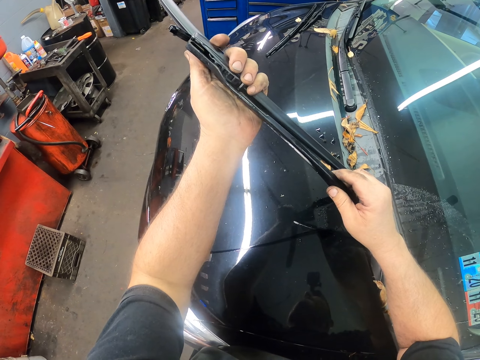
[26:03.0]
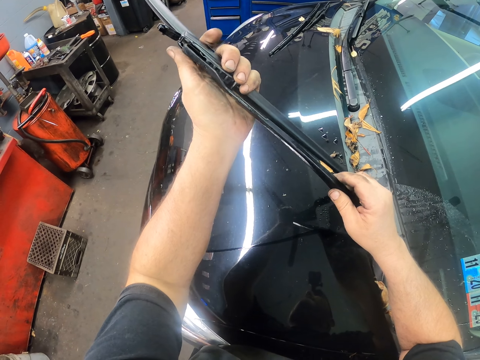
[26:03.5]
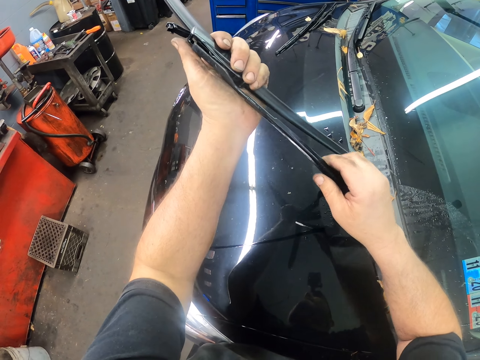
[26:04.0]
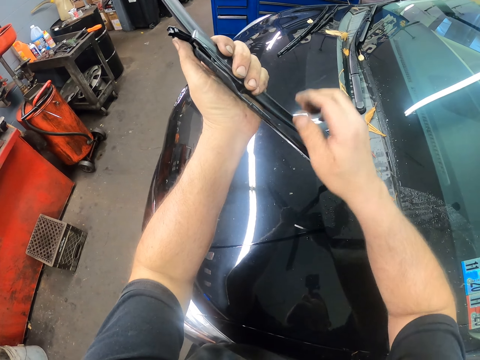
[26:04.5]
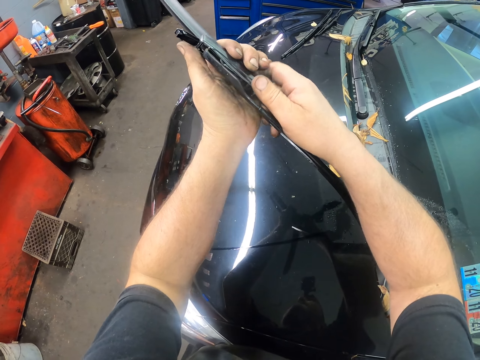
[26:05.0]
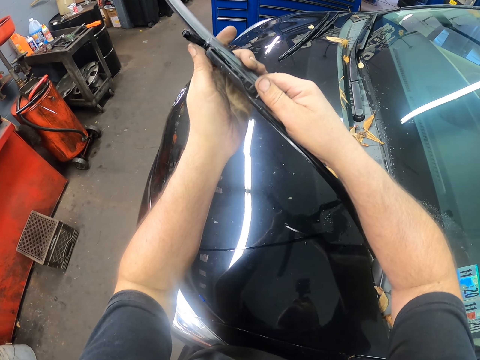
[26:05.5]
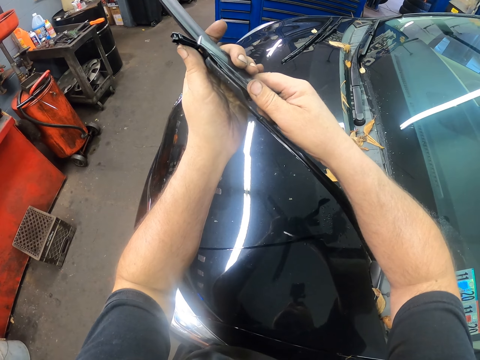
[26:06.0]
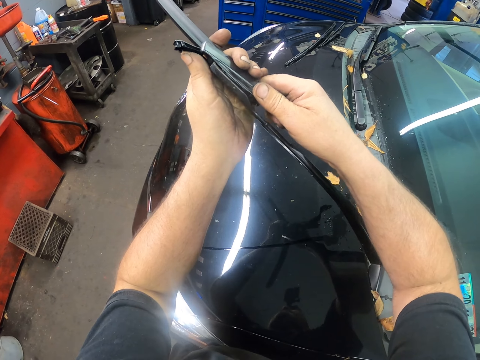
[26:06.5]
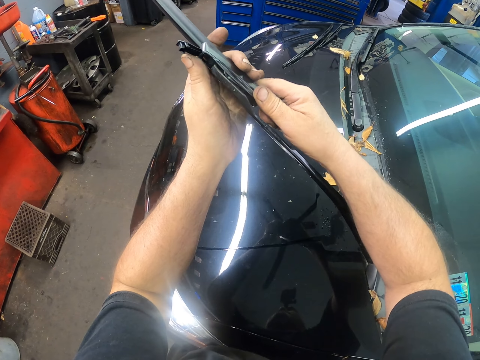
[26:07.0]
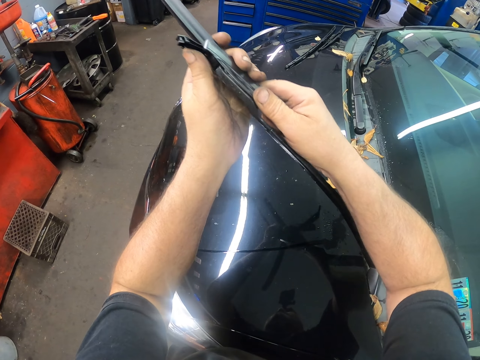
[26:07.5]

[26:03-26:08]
The camera wearer joins the beam blade on the windscreen wiper.

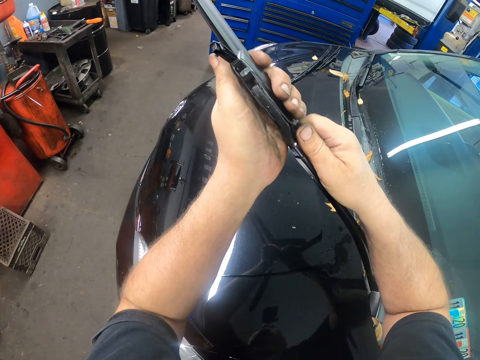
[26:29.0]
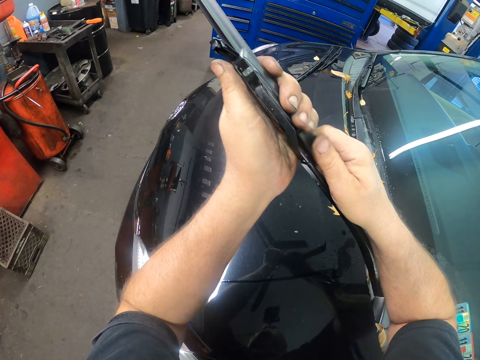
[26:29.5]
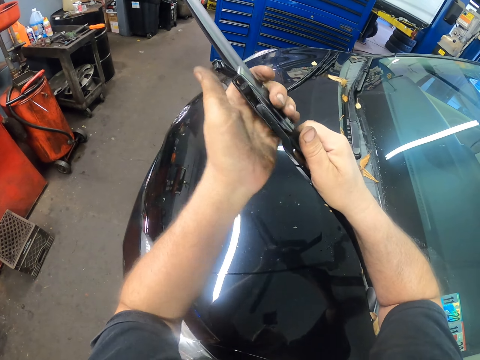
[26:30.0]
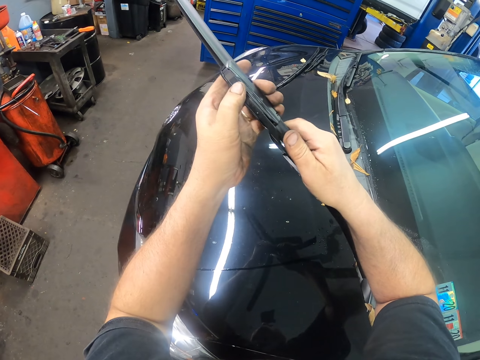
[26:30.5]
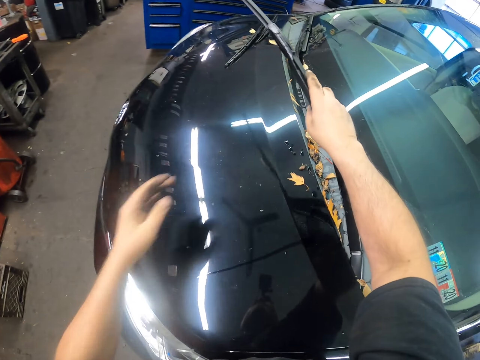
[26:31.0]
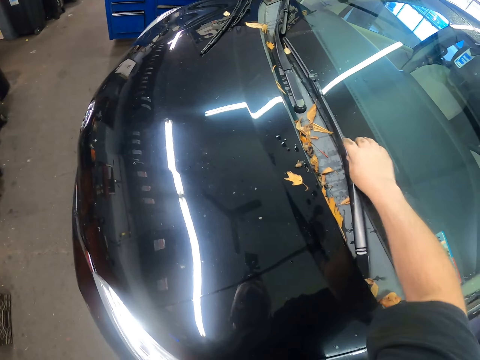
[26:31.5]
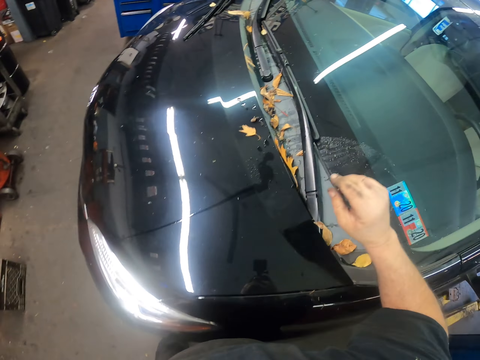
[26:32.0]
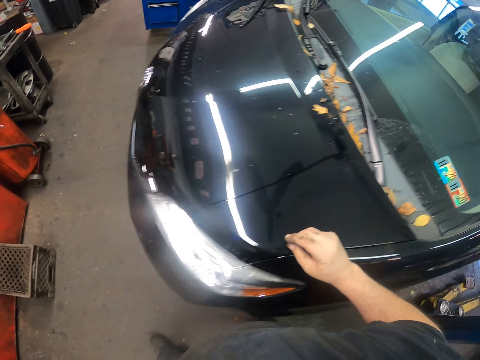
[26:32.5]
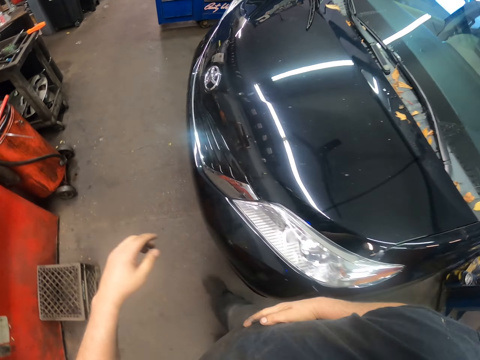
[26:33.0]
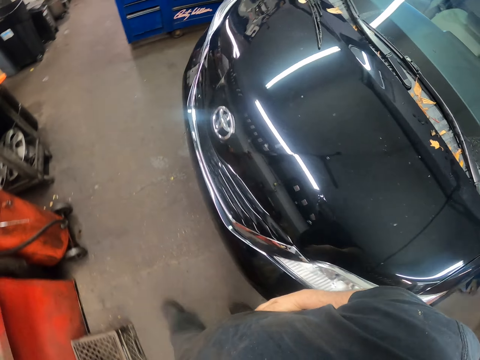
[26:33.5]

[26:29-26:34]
The camera wearer returns the wiper. They walk around the car.
